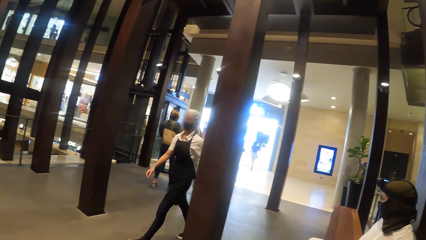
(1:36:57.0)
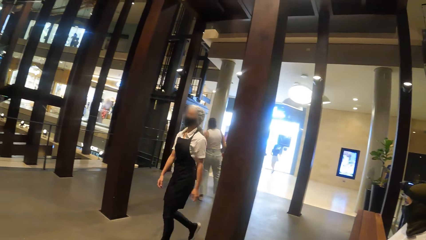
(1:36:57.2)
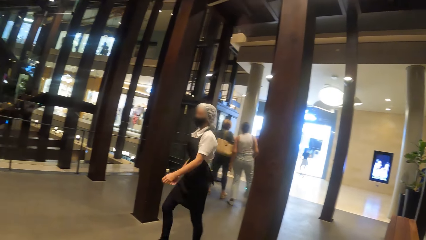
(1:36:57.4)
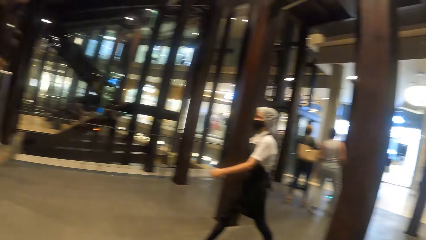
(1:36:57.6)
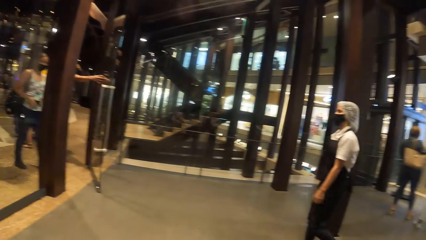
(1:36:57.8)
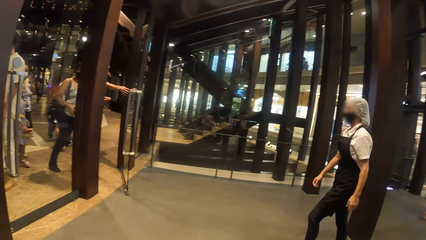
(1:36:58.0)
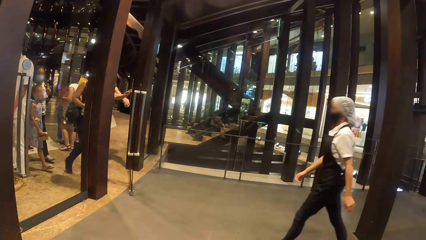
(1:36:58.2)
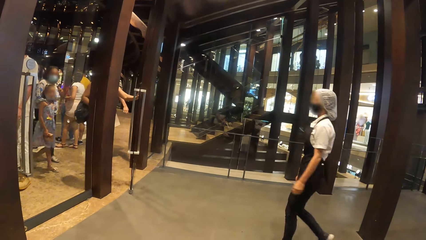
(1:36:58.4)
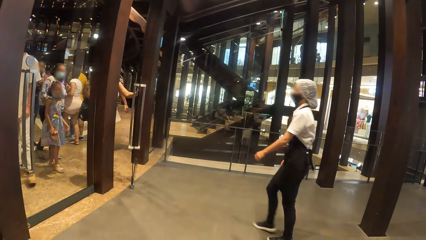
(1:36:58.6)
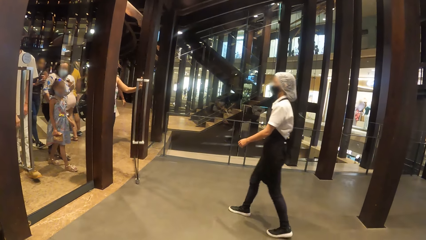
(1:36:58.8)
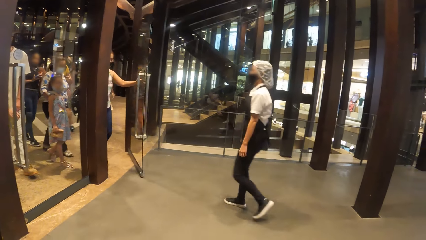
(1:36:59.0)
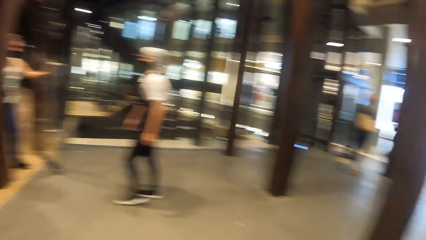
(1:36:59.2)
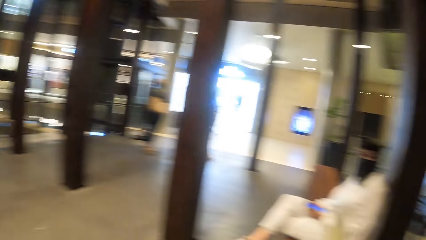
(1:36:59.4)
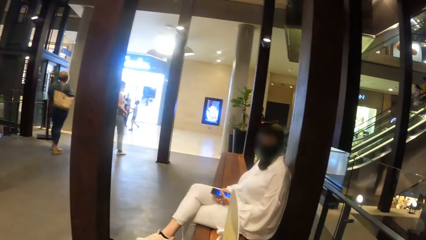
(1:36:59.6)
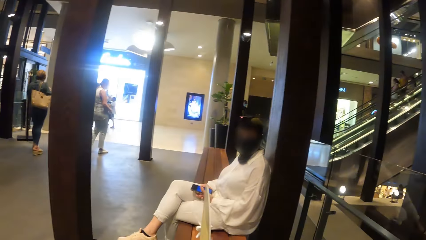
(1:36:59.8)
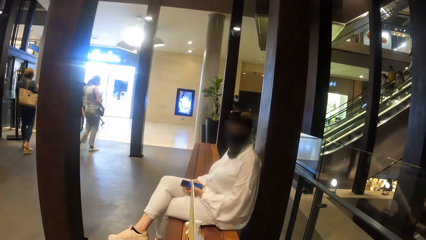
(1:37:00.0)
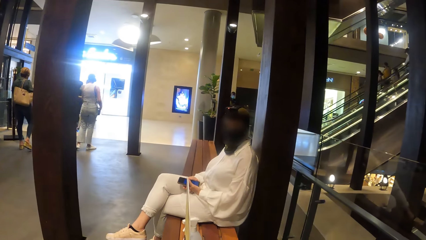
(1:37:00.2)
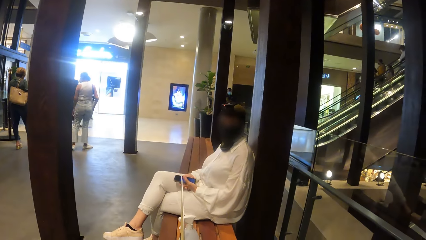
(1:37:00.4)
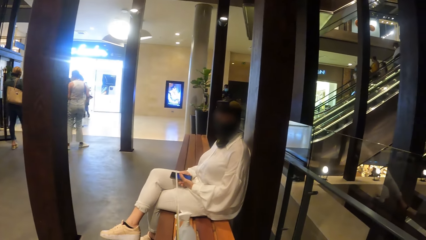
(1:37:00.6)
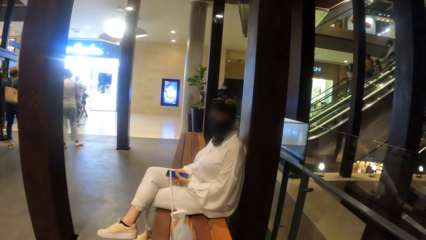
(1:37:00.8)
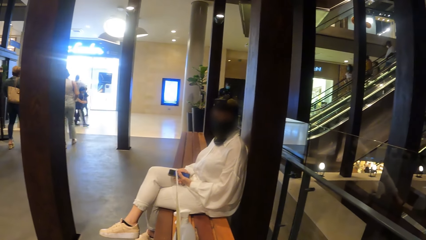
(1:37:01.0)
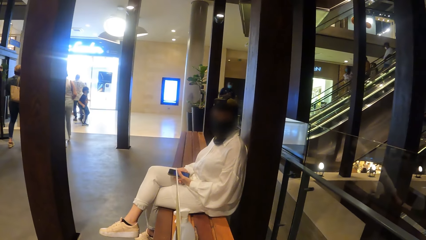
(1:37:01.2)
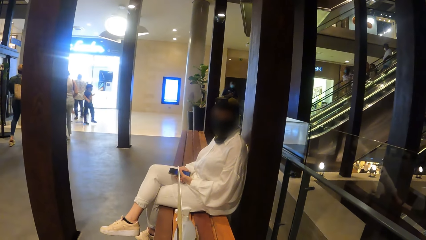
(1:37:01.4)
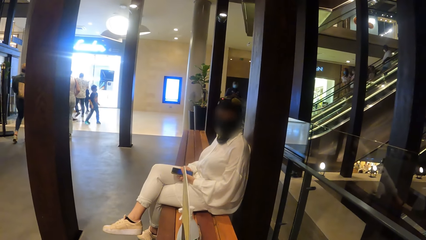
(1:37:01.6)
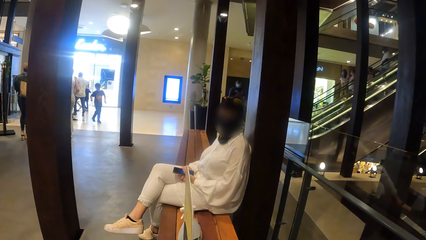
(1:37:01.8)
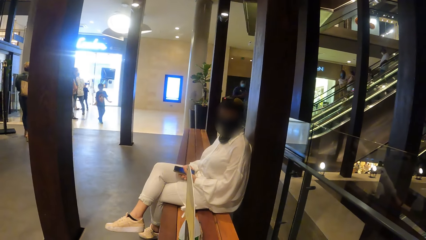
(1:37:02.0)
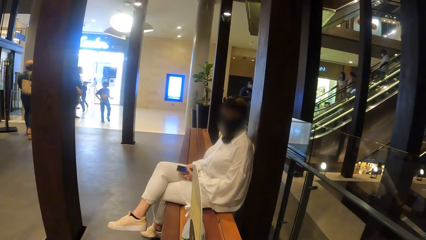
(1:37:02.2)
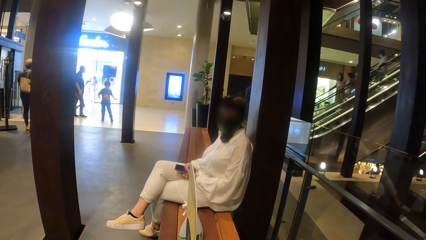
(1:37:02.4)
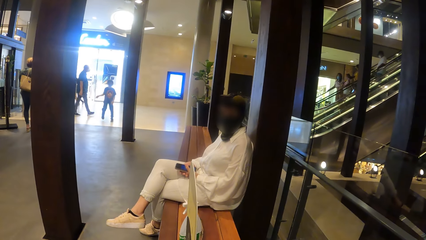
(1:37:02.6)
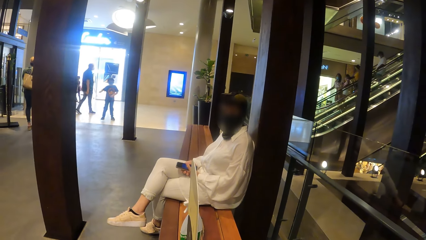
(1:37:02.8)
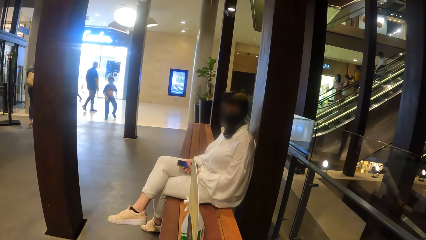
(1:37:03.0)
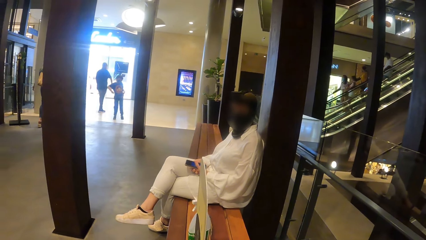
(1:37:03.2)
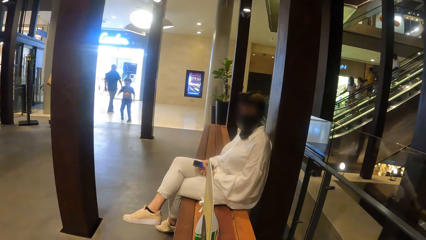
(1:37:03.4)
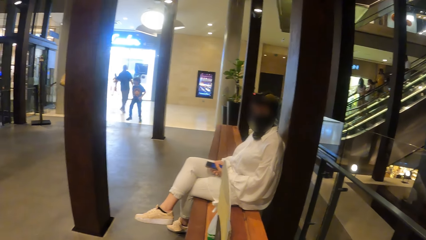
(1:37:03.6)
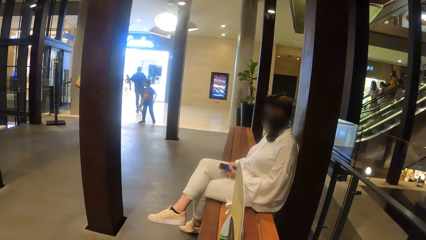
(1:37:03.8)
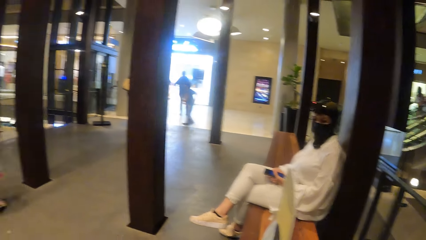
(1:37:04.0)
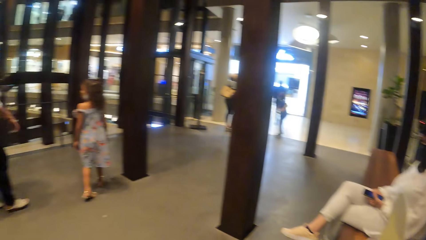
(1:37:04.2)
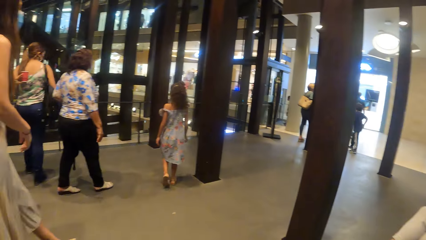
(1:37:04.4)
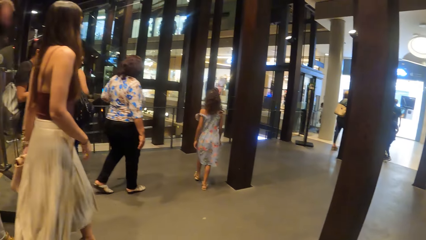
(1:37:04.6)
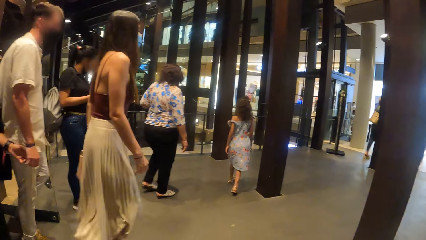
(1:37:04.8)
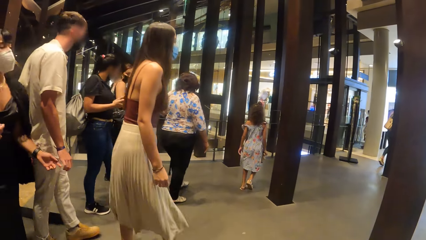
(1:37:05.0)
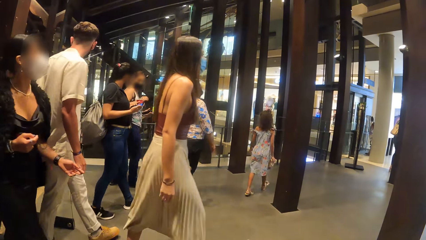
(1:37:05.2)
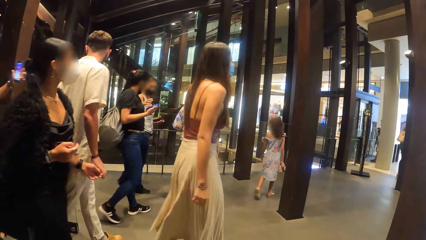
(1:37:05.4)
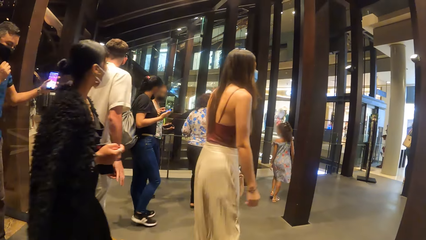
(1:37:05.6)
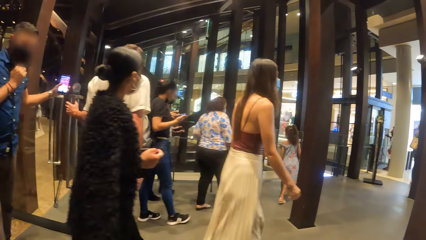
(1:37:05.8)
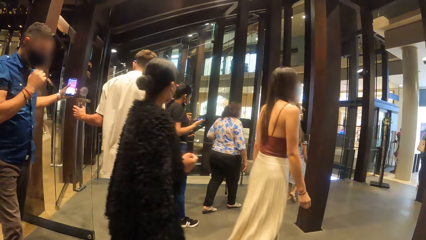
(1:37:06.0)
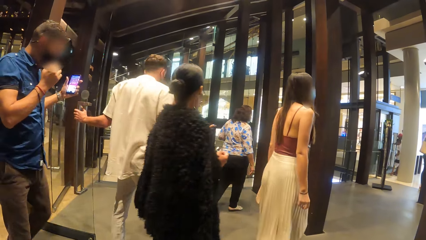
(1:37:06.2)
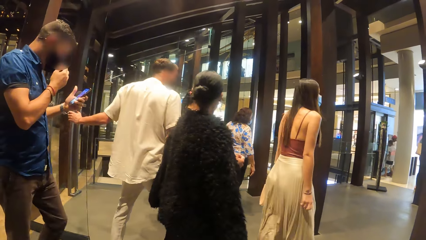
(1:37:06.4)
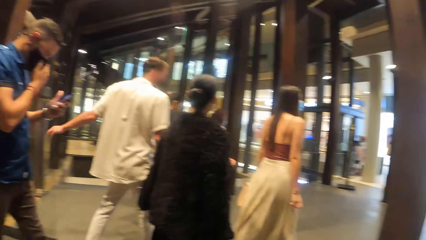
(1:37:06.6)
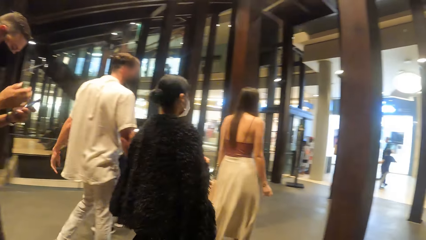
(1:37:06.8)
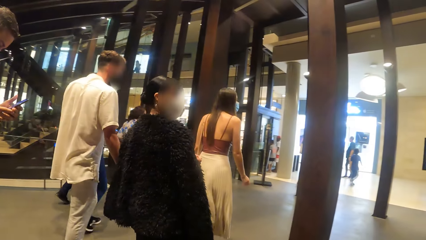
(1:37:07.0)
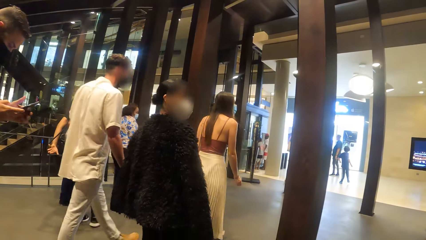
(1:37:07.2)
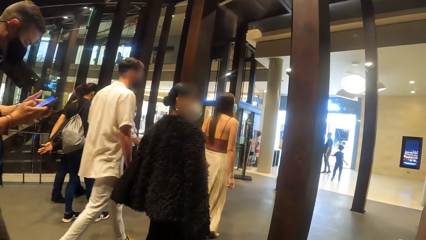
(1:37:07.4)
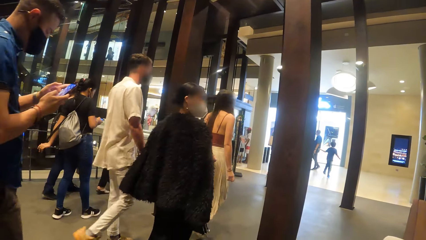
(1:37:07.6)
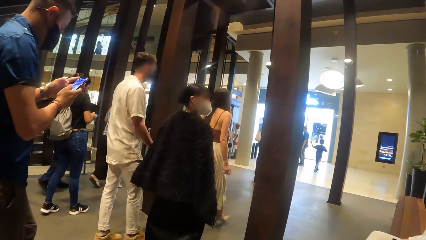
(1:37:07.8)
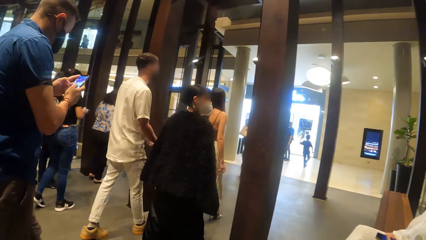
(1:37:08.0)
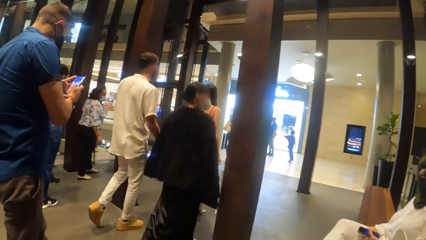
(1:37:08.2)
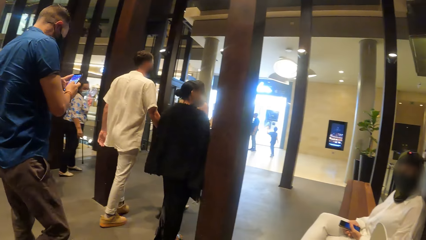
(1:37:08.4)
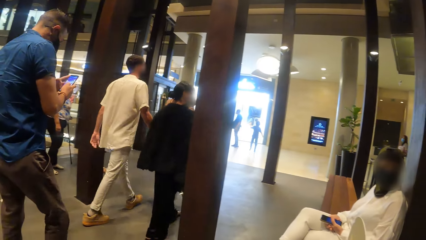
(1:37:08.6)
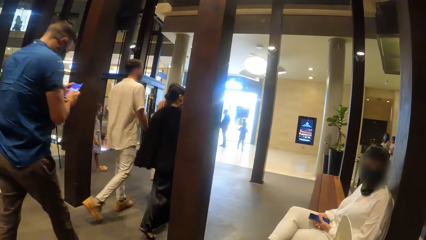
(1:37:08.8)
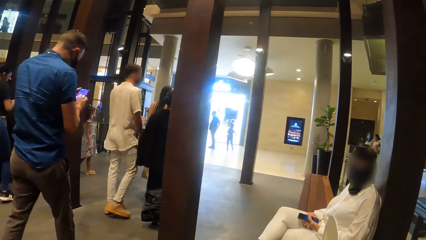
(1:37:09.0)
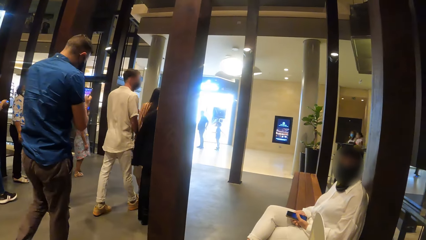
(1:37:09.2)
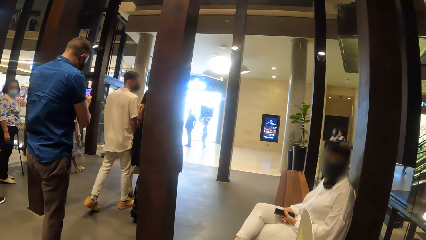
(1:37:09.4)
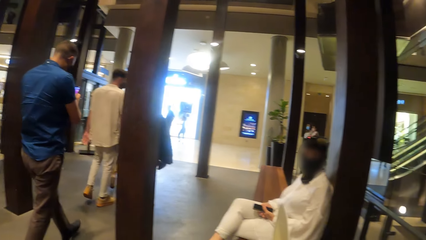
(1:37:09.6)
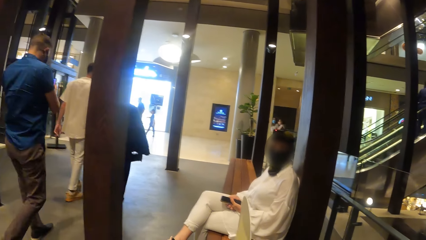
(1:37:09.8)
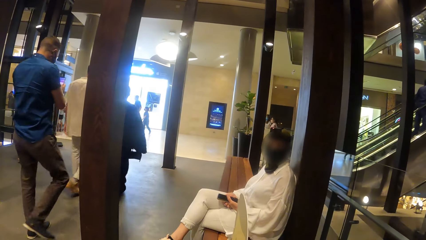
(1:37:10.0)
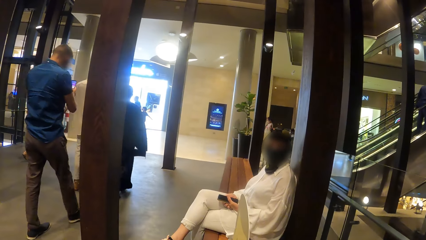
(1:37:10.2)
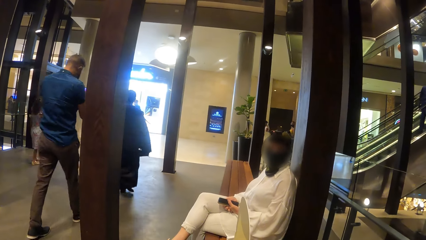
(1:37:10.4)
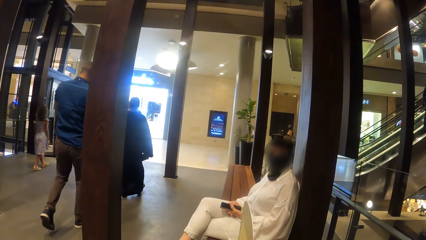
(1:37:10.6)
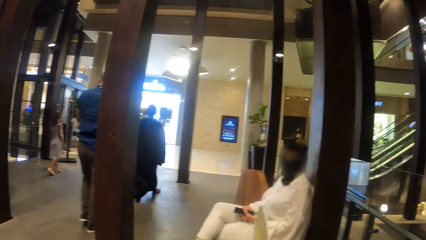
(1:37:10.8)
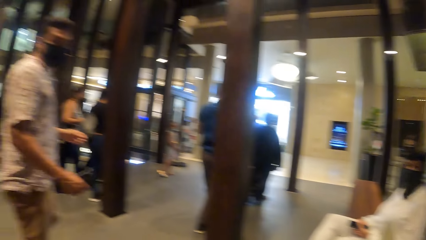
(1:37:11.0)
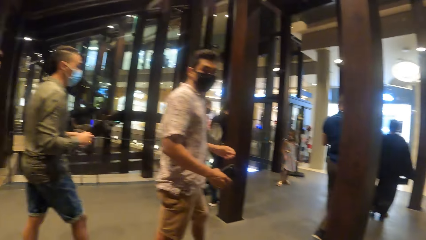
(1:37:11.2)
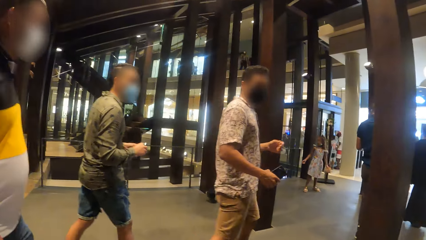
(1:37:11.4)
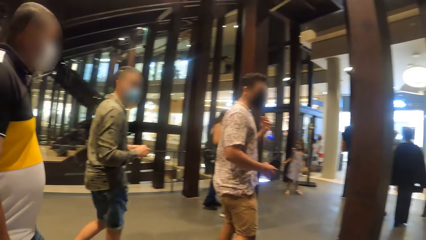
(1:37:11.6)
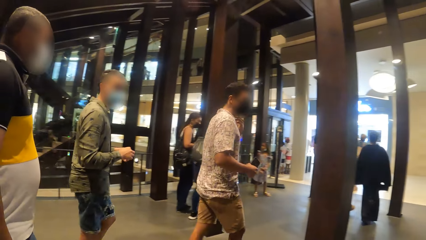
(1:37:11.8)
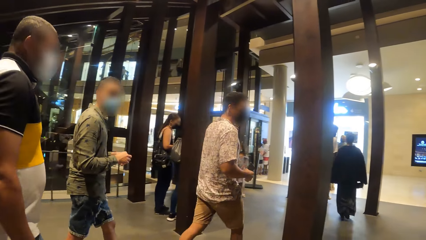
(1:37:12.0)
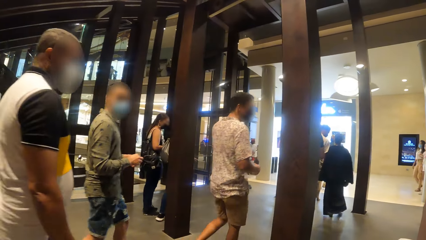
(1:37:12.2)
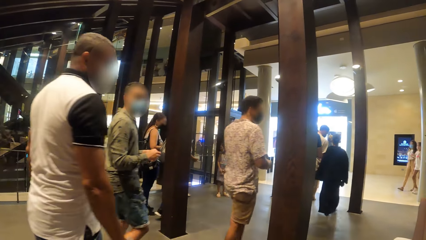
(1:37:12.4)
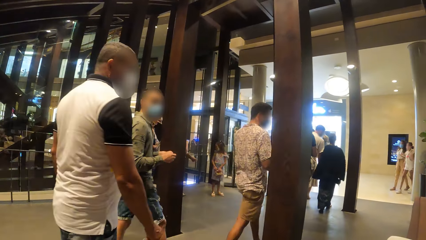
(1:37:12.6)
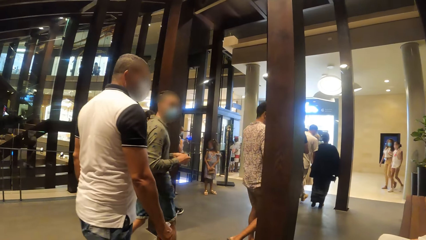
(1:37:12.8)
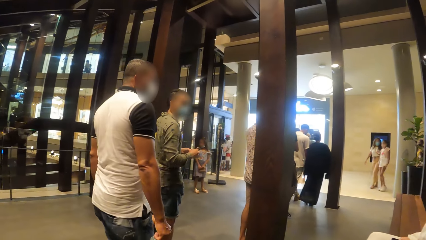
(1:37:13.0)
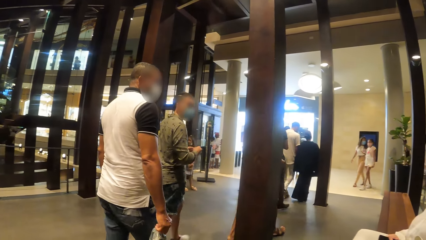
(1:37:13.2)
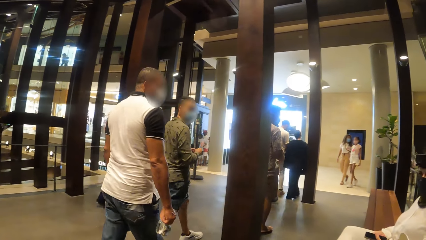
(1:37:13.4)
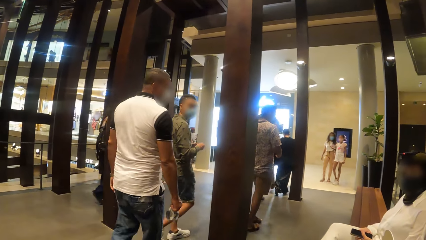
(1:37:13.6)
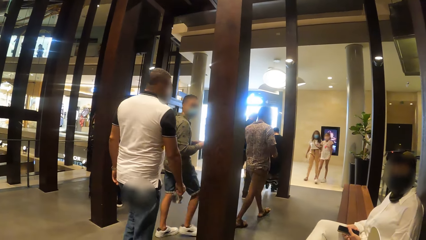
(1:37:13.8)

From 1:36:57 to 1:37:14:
The camera wearer interacts with the woman.
